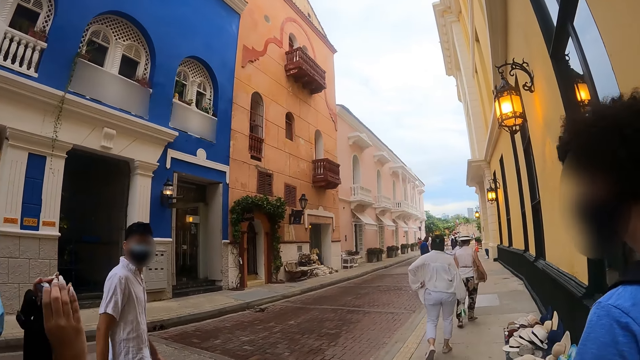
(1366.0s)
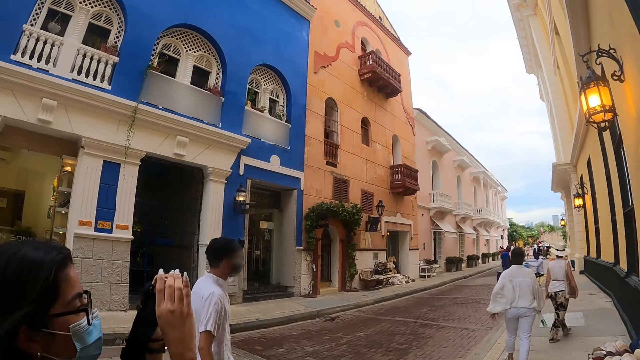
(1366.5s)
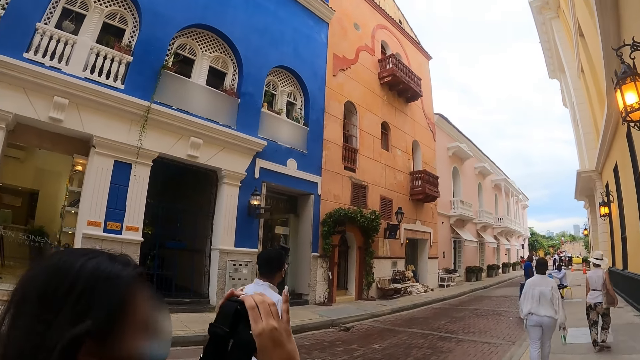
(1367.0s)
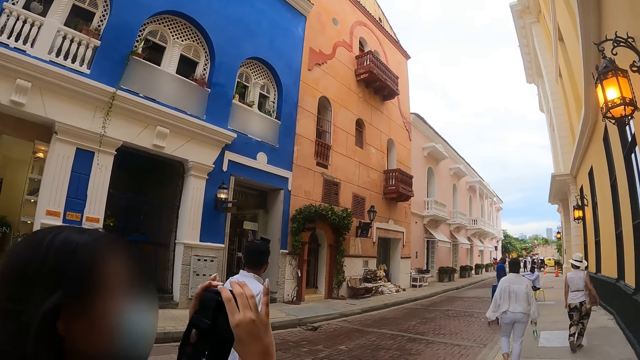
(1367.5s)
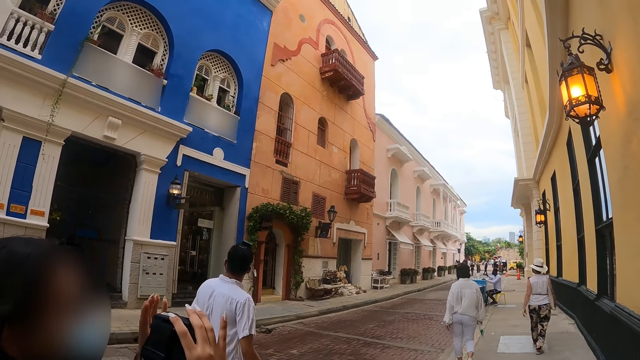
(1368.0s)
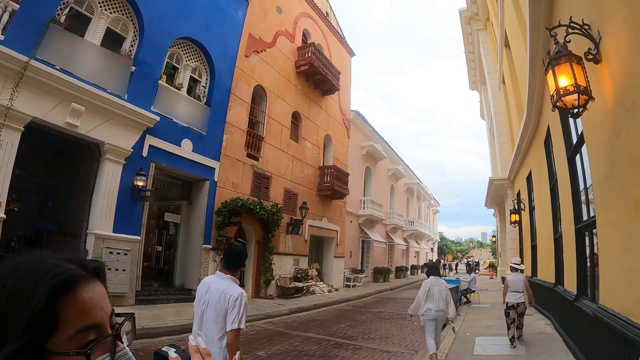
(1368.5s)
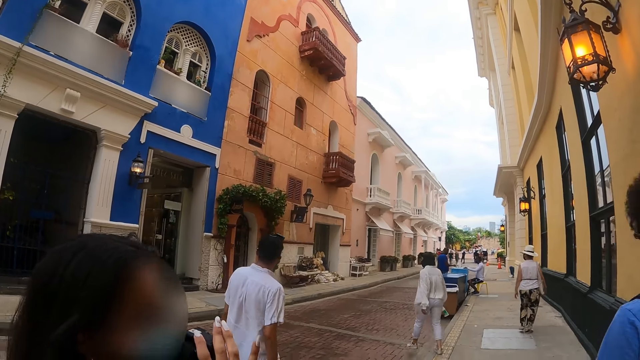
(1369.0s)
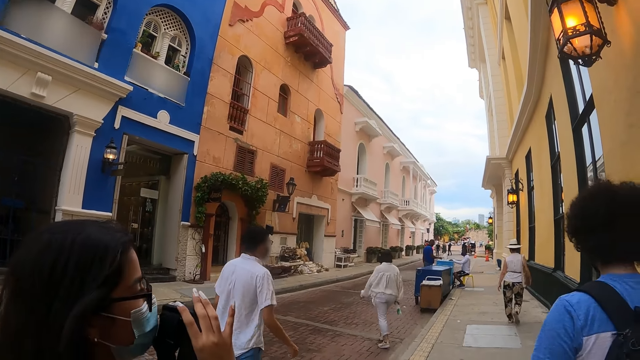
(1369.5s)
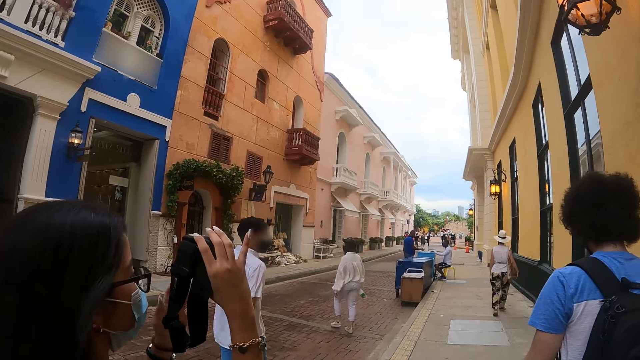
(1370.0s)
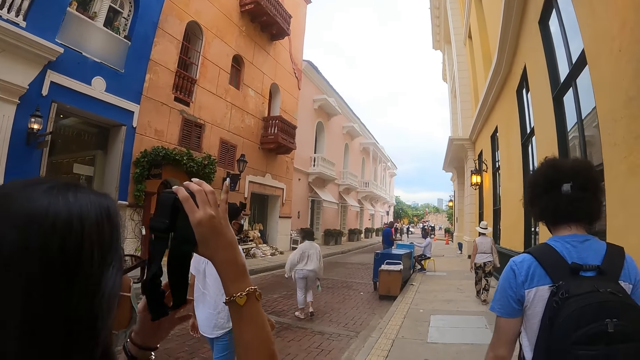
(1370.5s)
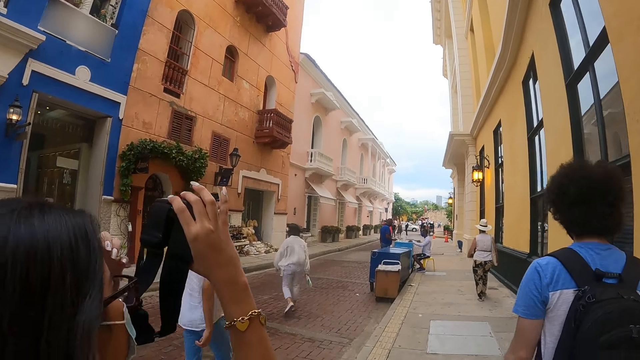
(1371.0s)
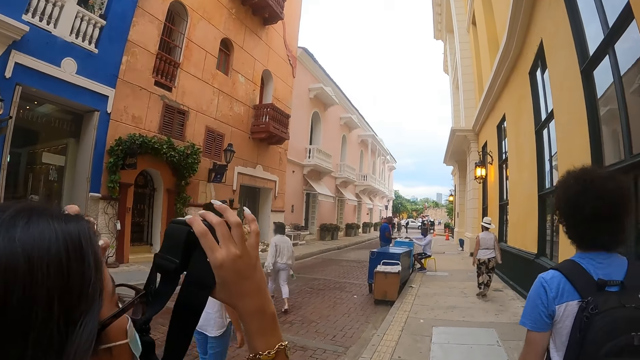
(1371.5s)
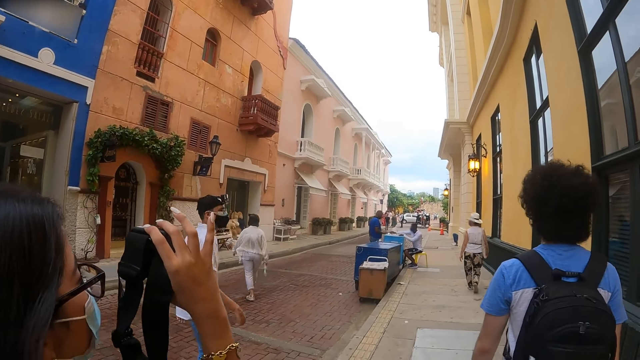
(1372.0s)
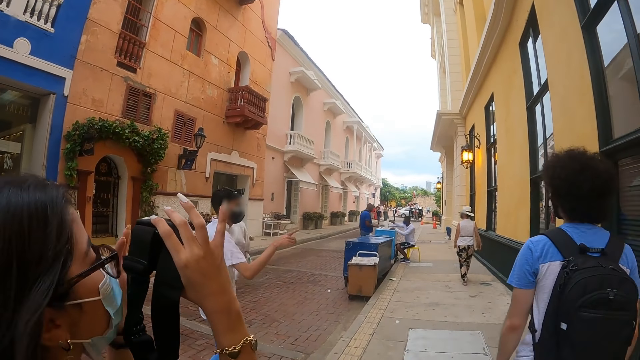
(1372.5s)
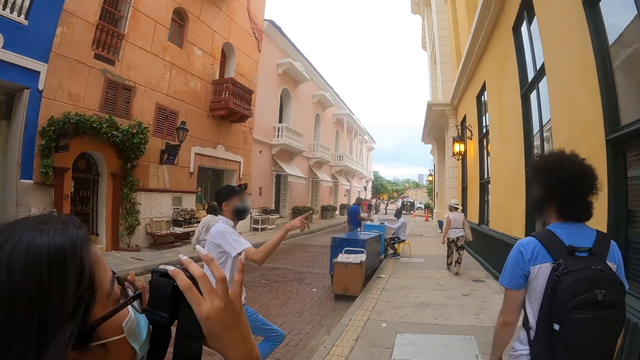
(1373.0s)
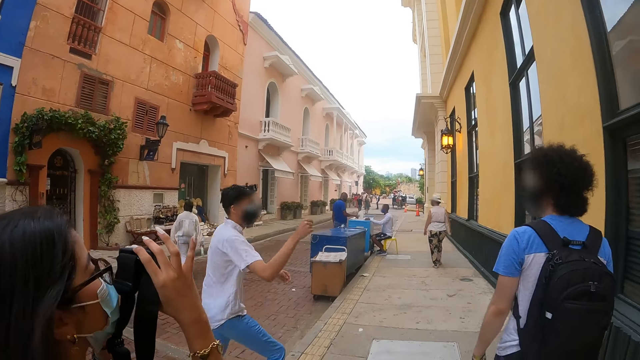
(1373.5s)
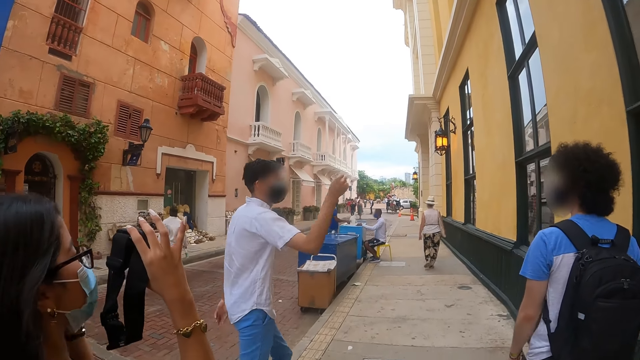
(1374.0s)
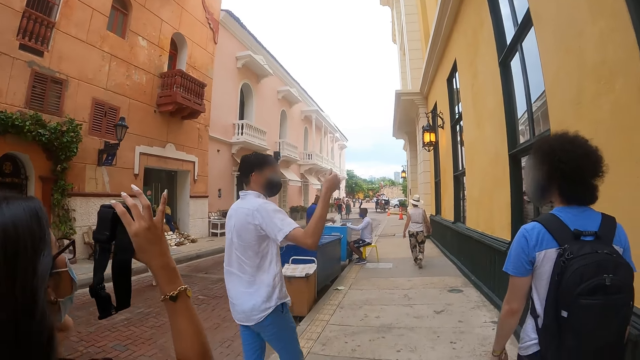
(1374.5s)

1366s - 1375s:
The camera wearer looks around. They walk ahead.

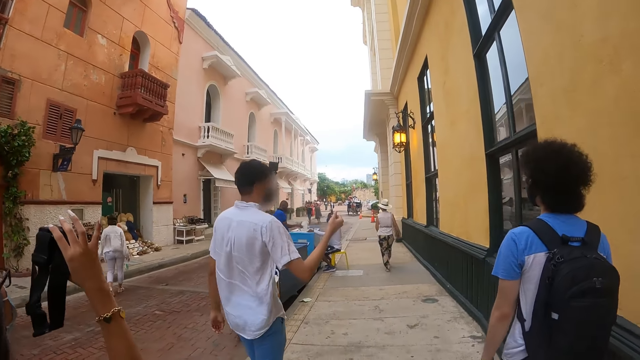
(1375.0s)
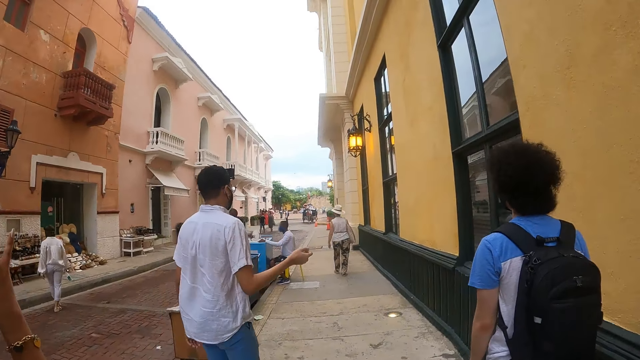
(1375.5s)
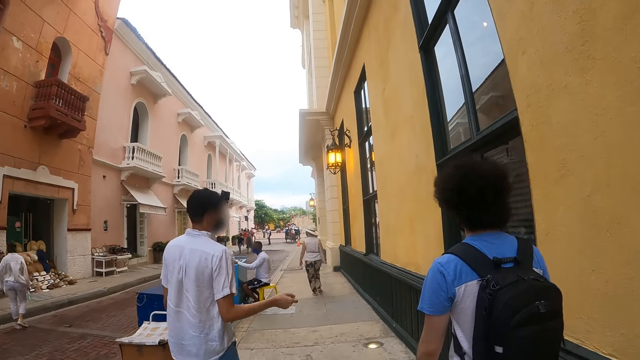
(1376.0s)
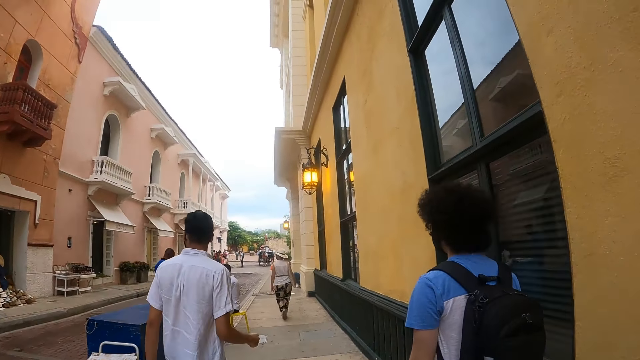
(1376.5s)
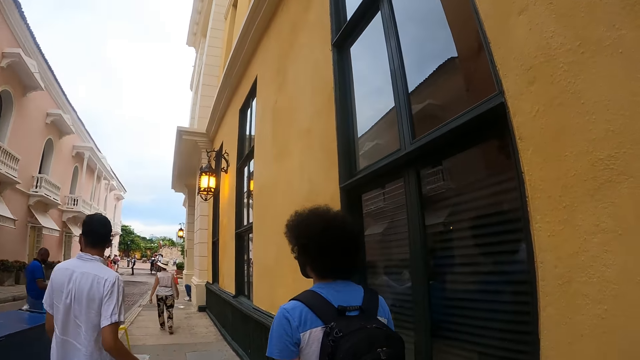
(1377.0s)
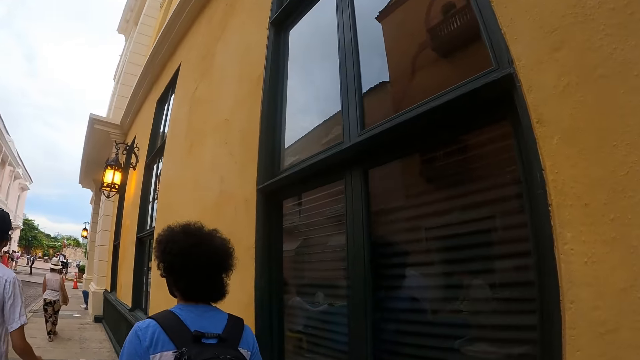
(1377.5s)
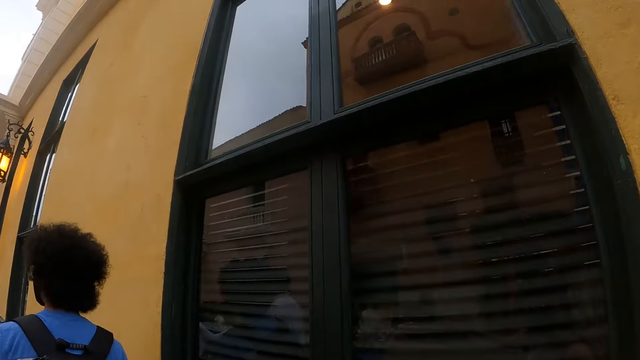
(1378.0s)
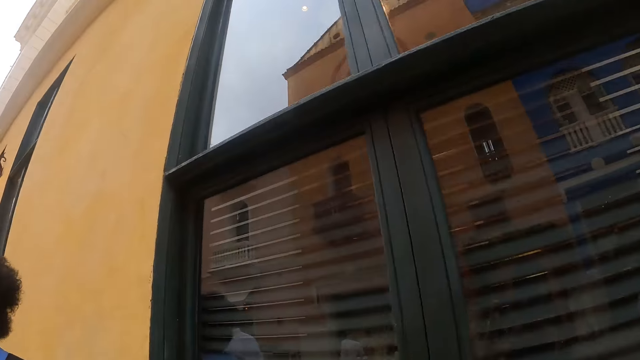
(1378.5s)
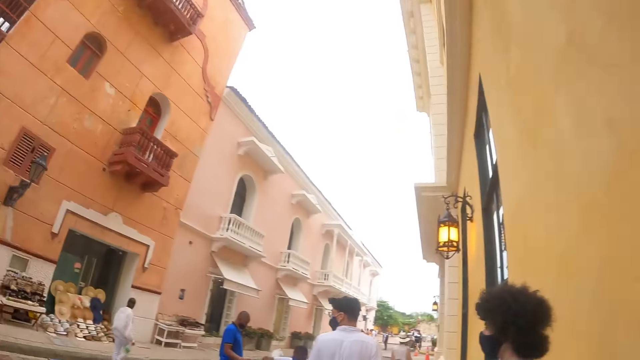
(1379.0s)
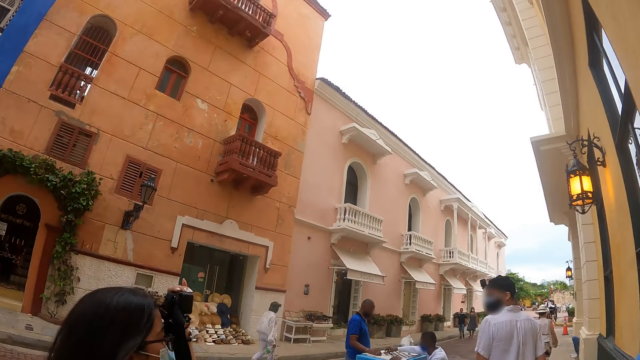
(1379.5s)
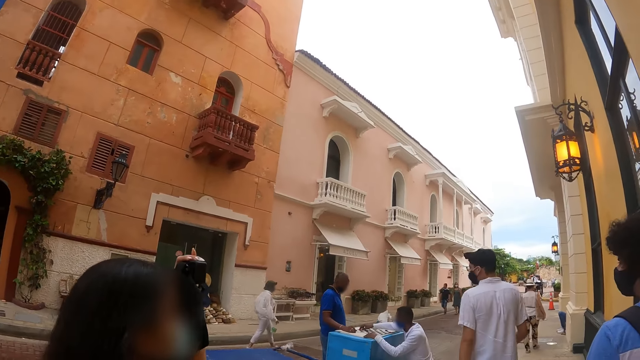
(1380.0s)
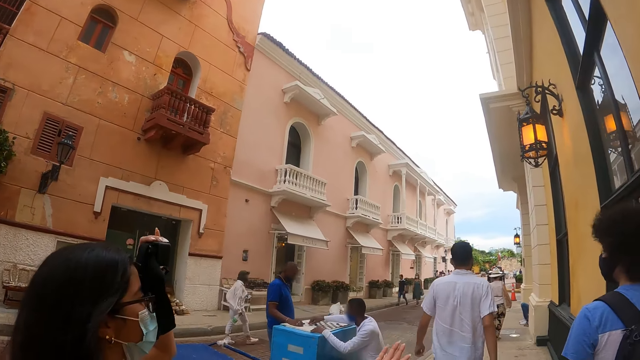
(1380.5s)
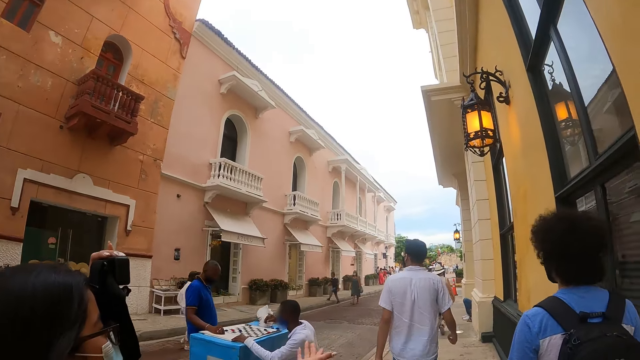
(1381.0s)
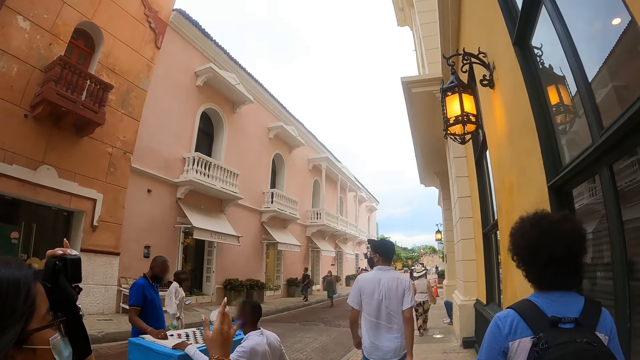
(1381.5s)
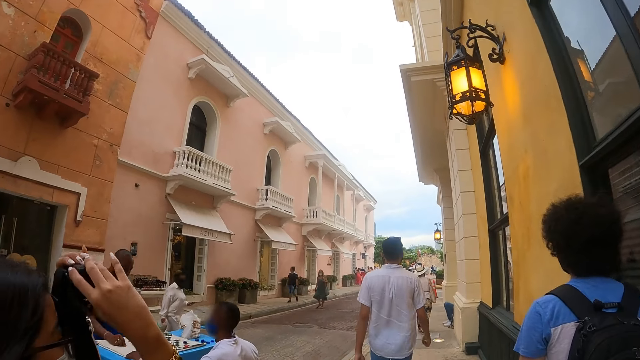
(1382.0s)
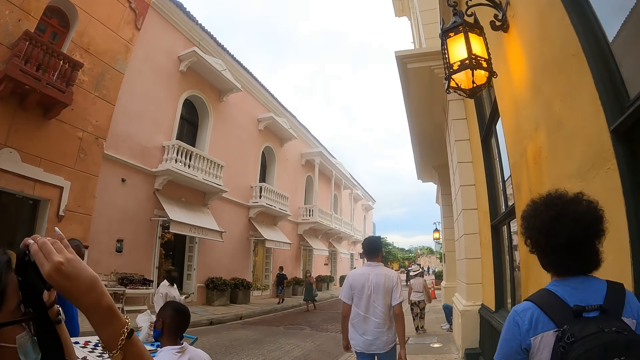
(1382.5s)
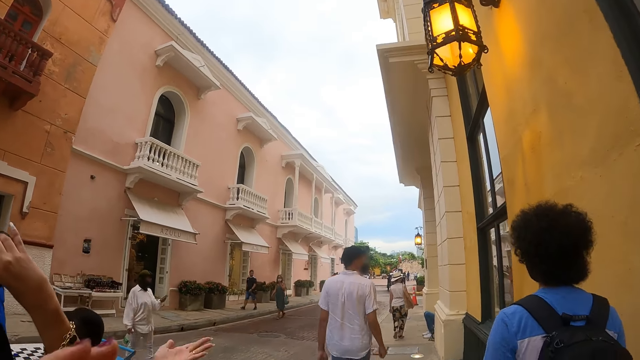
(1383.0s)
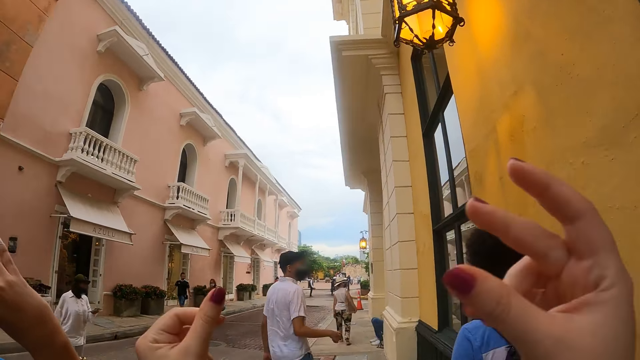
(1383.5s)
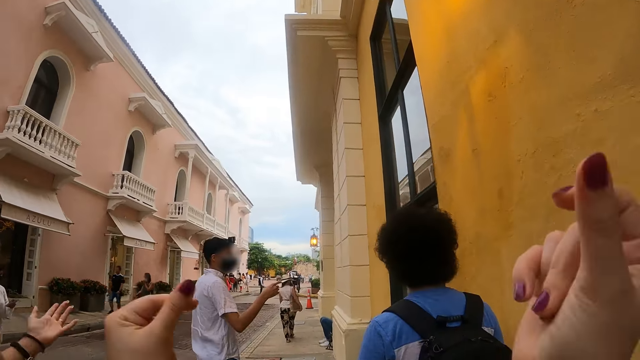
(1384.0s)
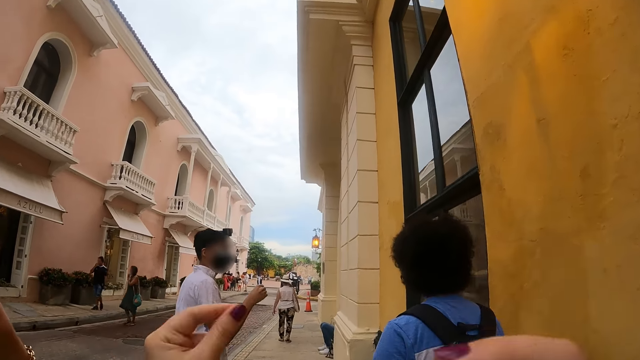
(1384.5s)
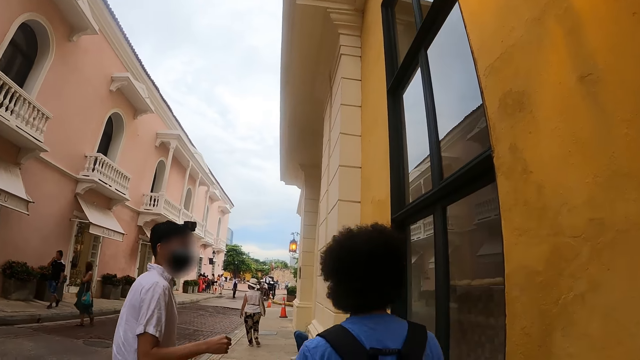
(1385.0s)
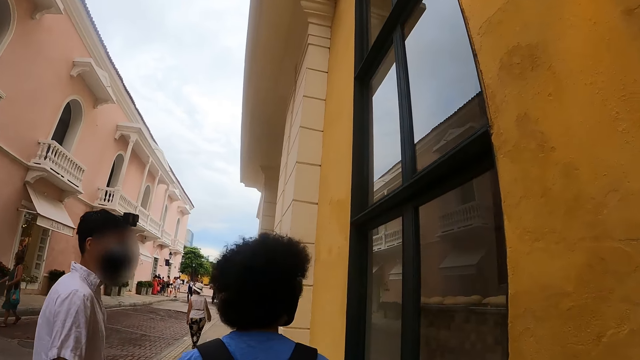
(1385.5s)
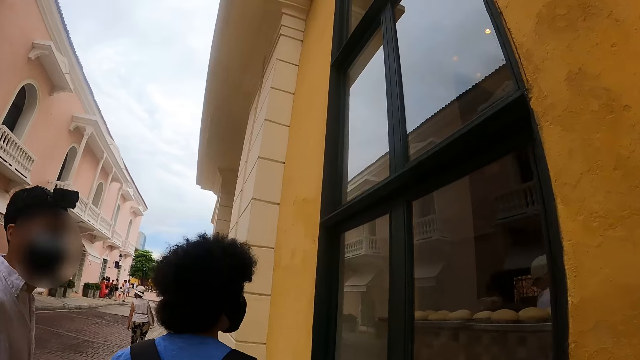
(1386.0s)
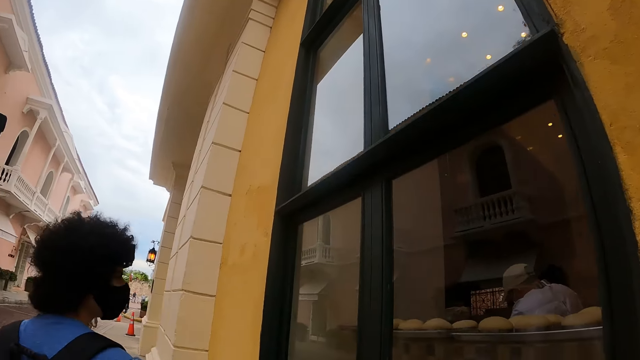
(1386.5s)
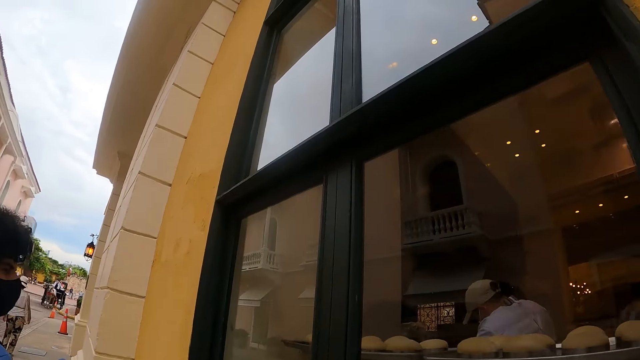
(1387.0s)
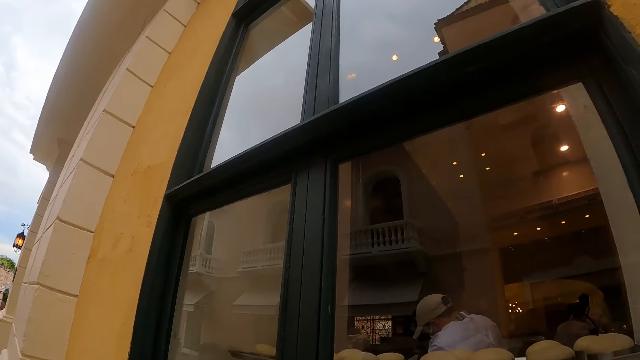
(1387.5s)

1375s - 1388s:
The camera wearer looks around. They walk ahead. They lift the right hand. They snap fingers to both hands. They drop both hands.
